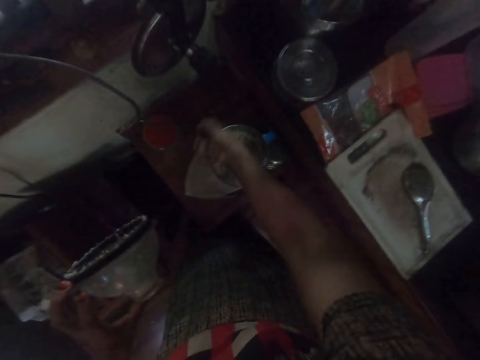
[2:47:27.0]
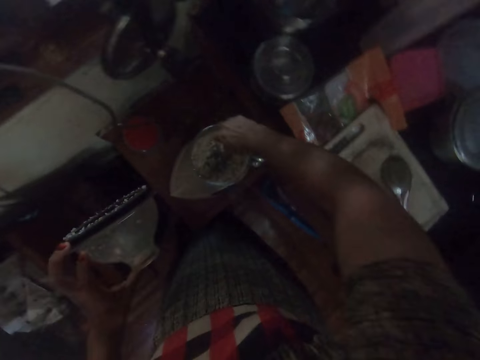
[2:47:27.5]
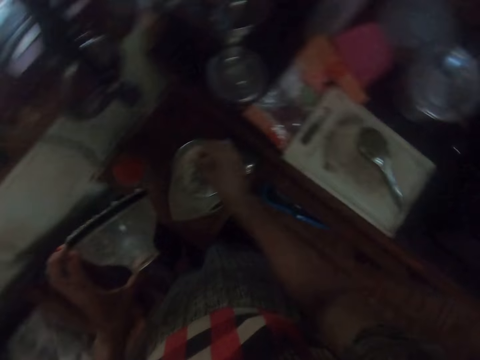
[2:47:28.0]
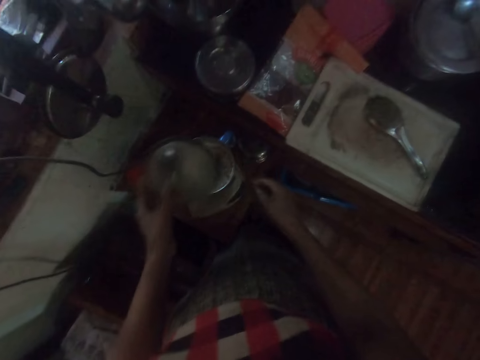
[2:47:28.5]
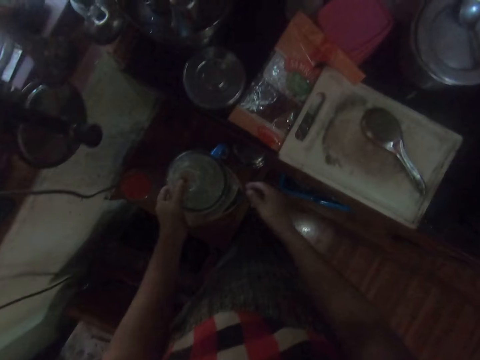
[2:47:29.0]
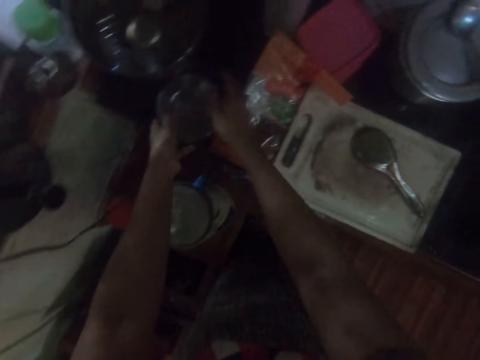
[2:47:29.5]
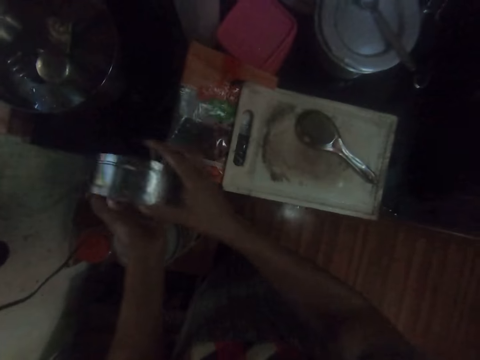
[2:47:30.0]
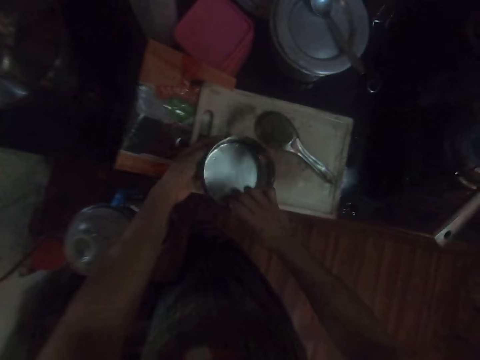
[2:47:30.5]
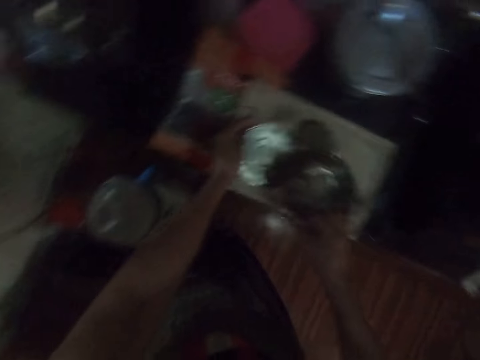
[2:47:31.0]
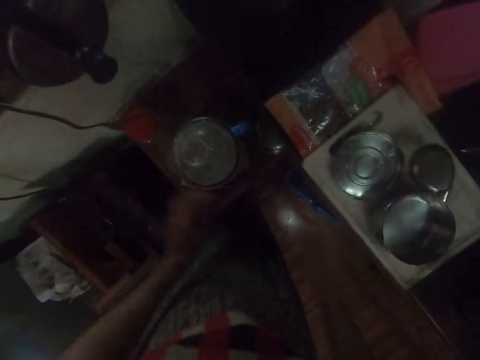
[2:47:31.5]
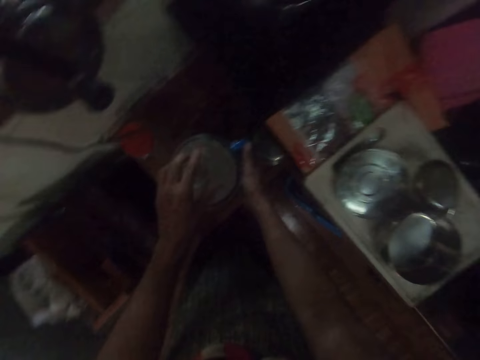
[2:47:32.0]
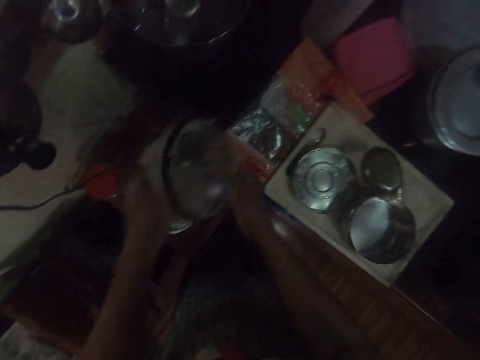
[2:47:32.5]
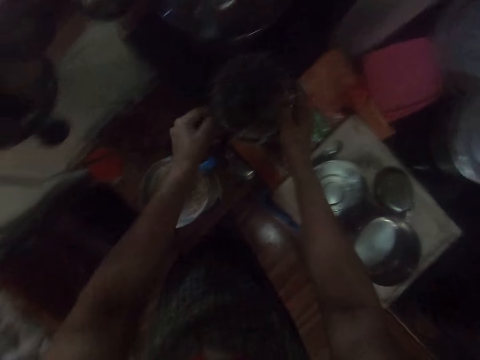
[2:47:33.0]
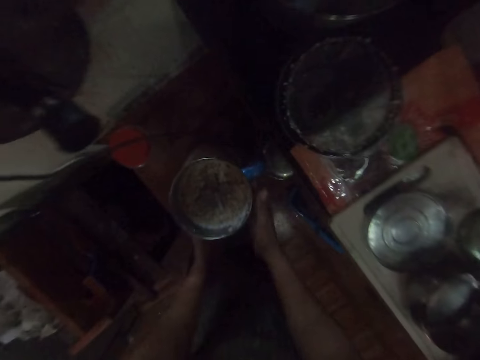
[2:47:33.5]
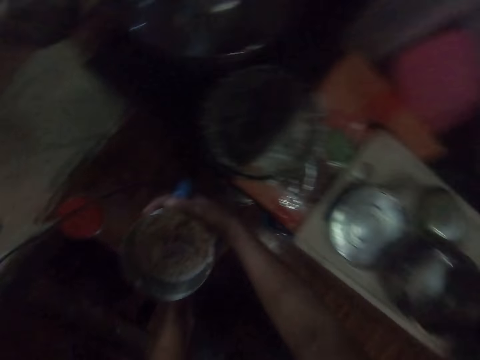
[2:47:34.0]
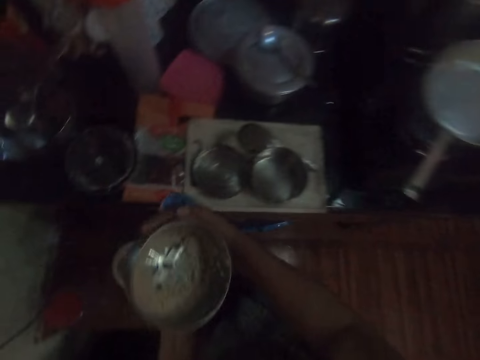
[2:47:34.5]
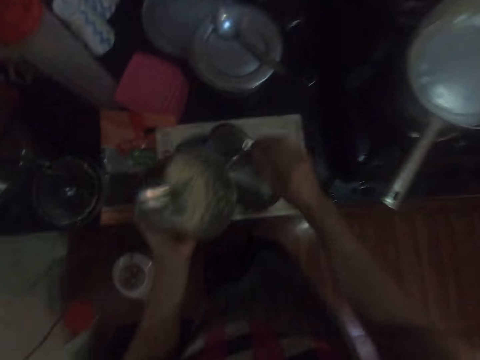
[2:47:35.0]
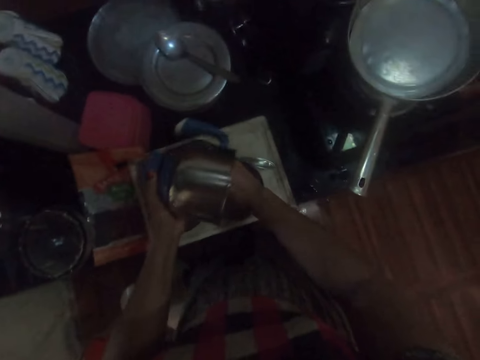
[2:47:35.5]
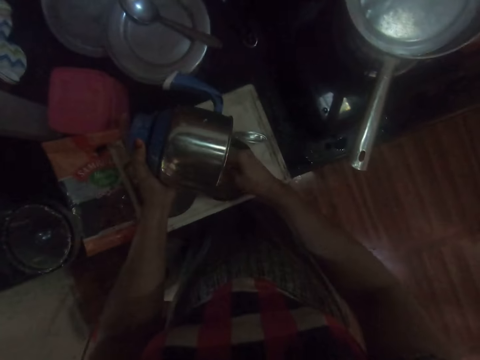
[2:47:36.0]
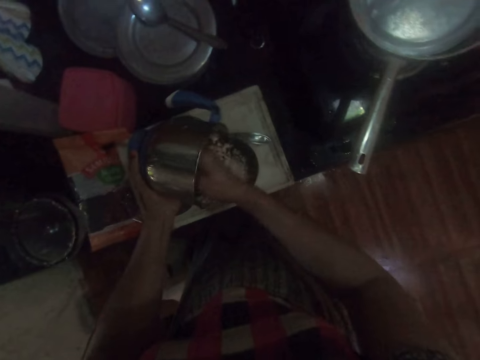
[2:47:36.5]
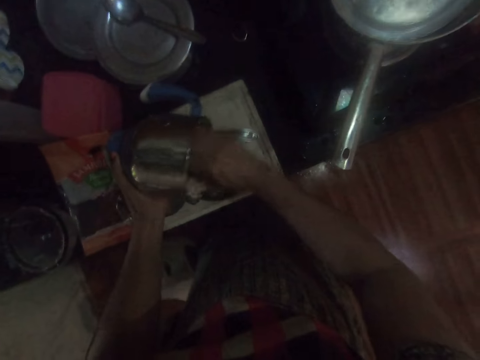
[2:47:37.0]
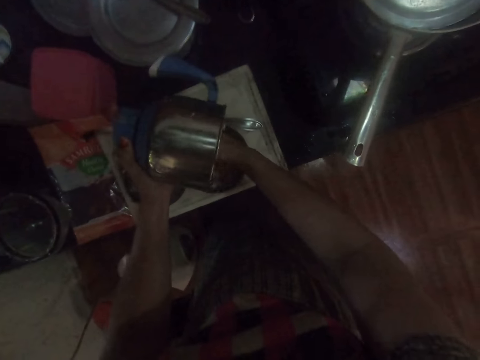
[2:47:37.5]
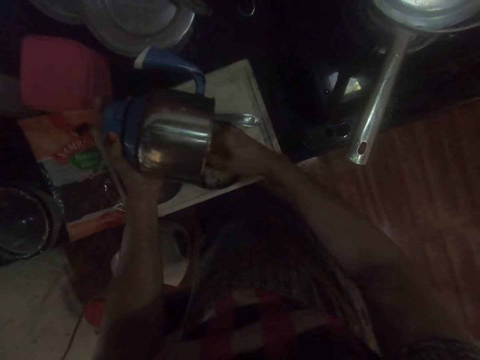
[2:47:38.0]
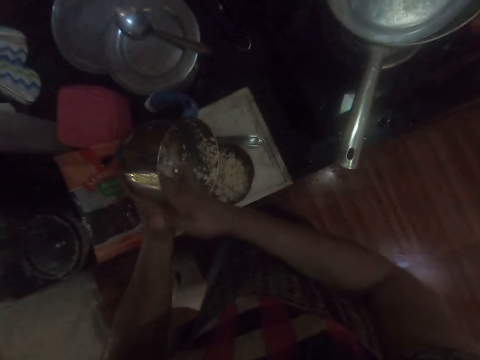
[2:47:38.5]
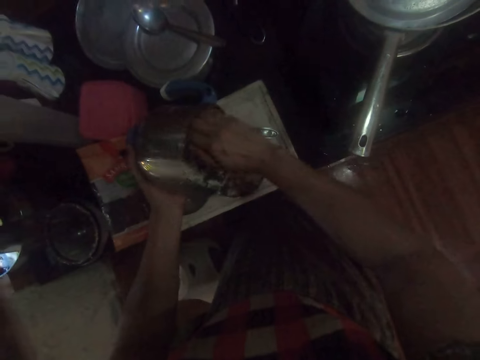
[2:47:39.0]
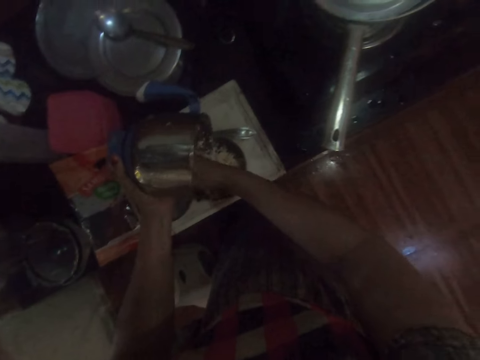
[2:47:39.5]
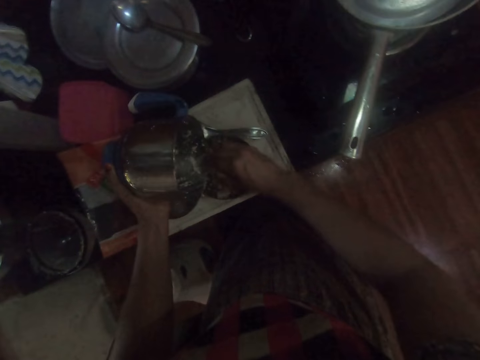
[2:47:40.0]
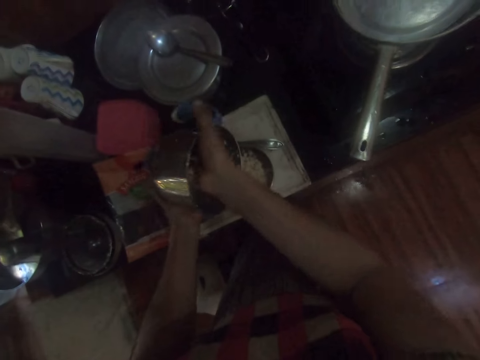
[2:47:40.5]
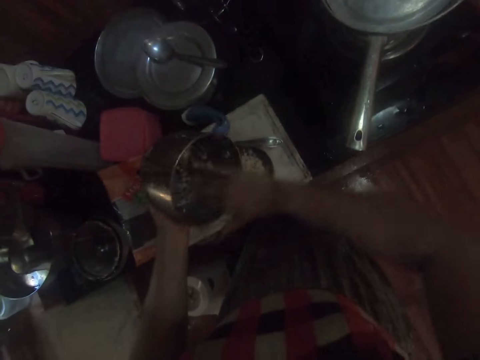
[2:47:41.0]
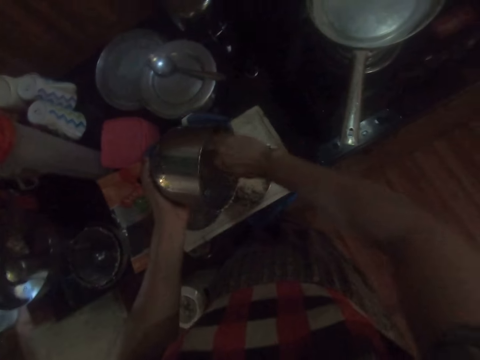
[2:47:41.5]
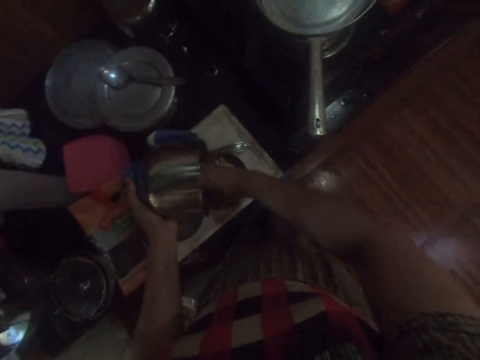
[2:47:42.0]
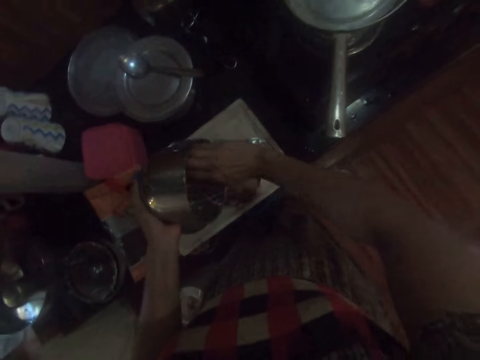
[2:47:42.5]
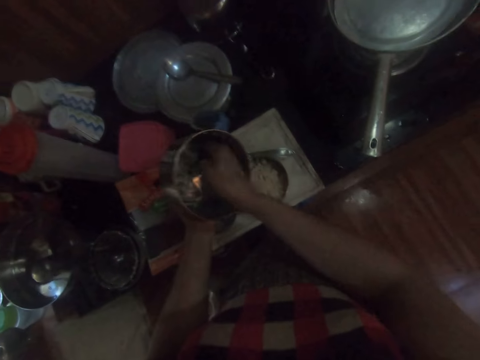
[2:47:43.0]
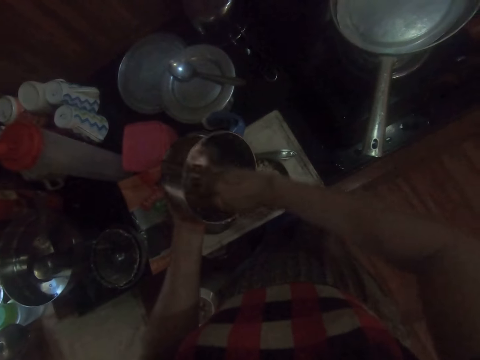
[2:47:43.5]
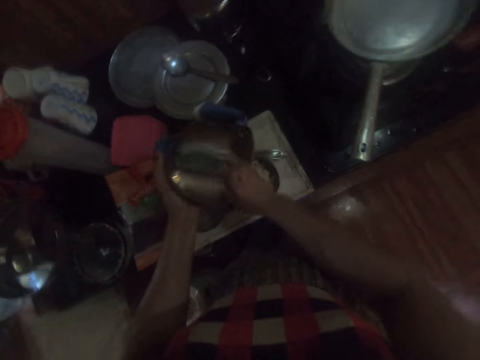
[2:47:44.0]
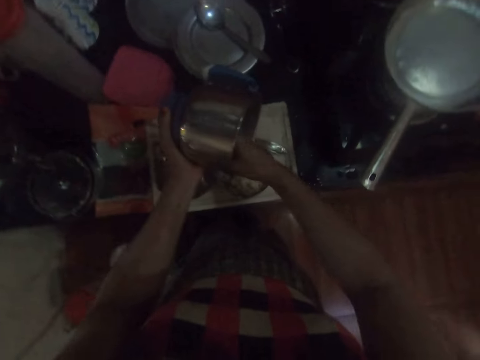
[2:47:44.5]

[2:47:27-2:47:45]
The camera wearer scrapes the processor bowl with her right hand. She wiggles her right hand into the processor bowl. She covers the processor bowl with the processor lid in her left hand. She picks up stainless plates from the cupboard with both hands. She separates the stainless plates with both hands. She drops the stainless plates on the cupboard in both hands. She holds the processor bowl handle on the stool with her right hand. She opens the processor lid with her left hand. She holds the processor lid with both hands. She drops the processor bowl on the cupboard with both hands. She carries the processor bowl from the processor base with both hands. She scrapes the recipe from the processor bowl into the stainless plate on the cupboard with her right hand.

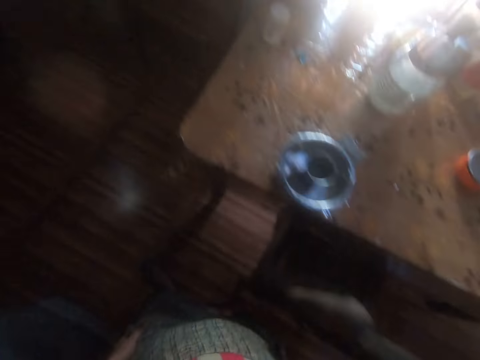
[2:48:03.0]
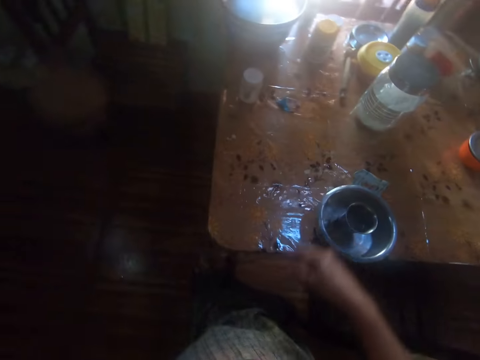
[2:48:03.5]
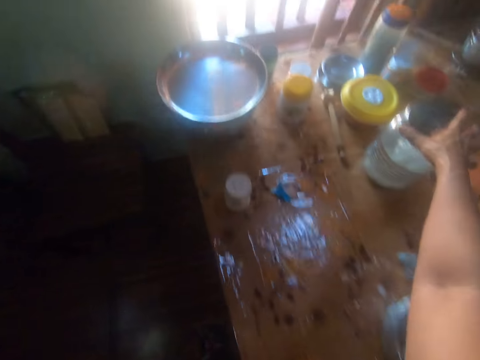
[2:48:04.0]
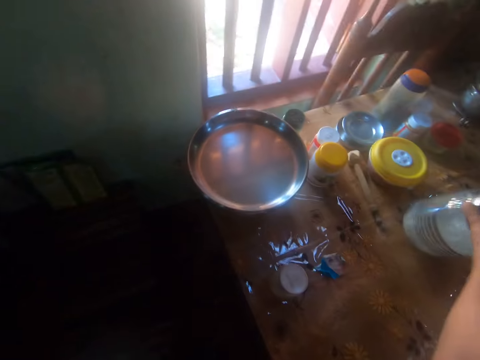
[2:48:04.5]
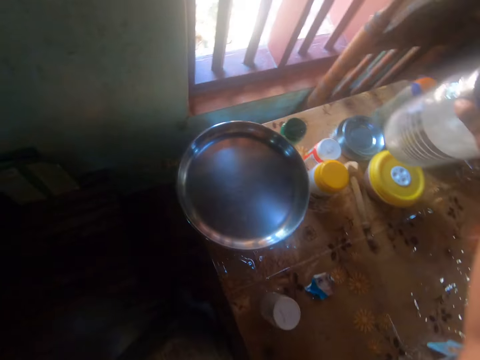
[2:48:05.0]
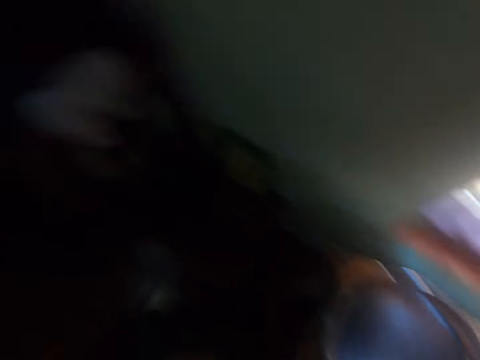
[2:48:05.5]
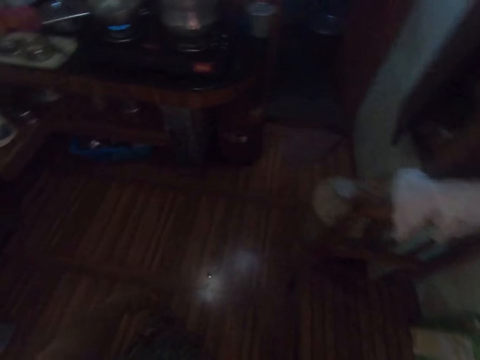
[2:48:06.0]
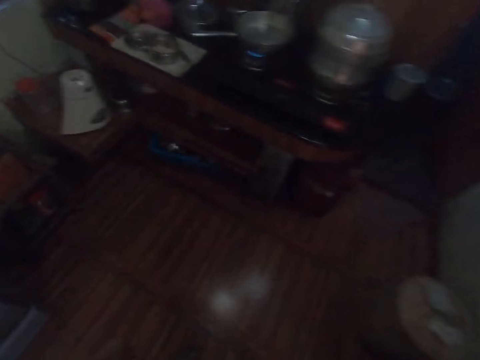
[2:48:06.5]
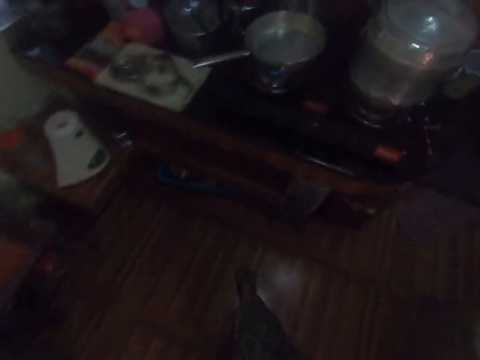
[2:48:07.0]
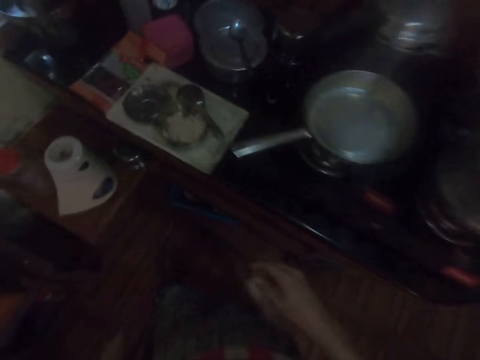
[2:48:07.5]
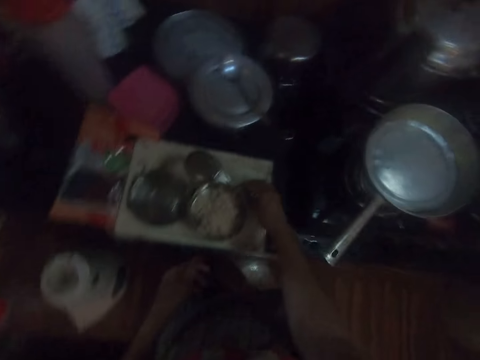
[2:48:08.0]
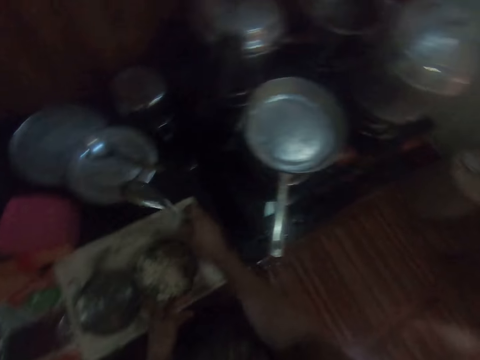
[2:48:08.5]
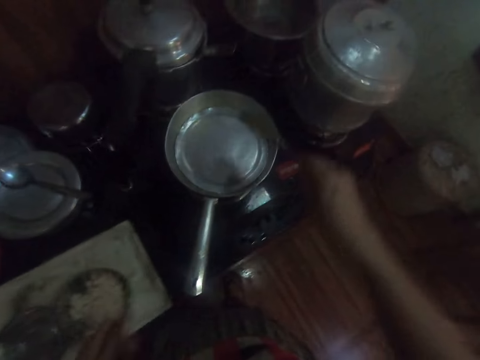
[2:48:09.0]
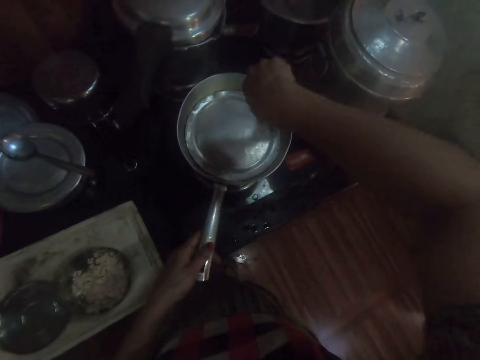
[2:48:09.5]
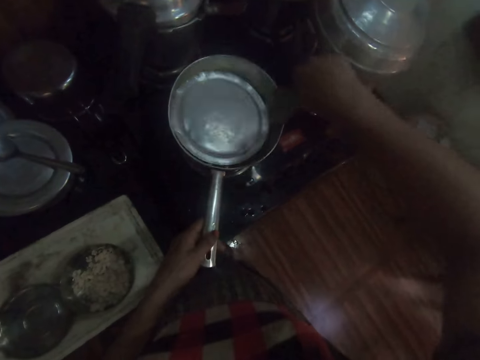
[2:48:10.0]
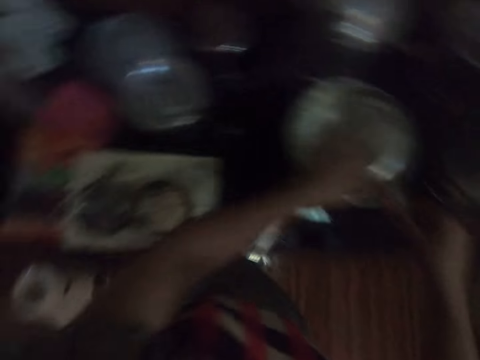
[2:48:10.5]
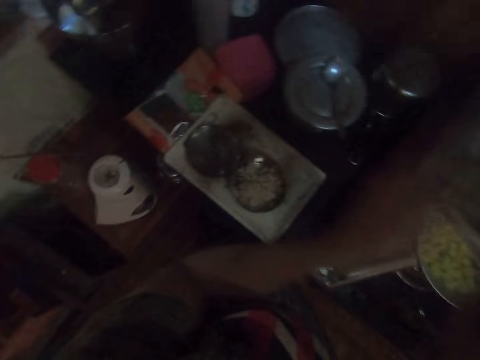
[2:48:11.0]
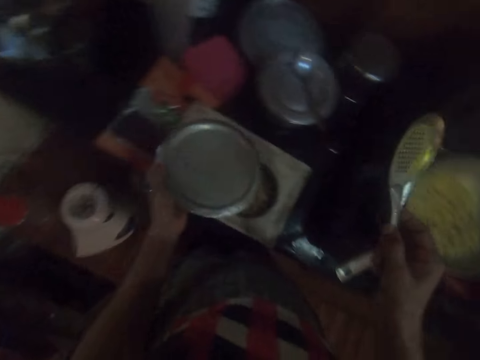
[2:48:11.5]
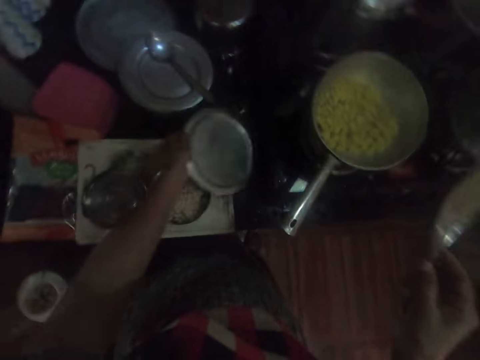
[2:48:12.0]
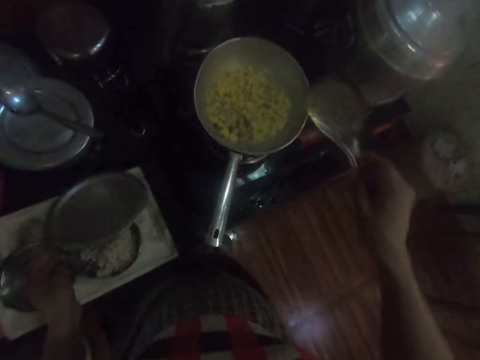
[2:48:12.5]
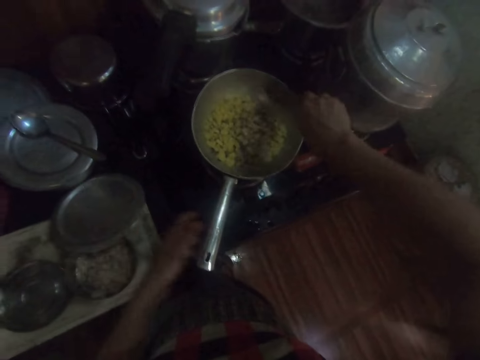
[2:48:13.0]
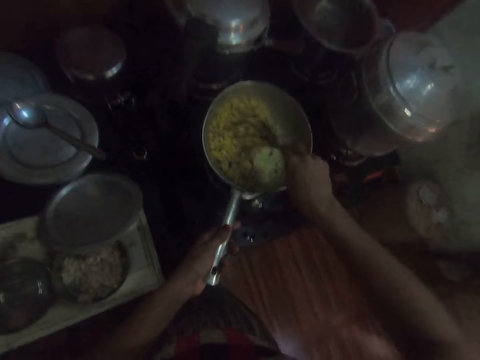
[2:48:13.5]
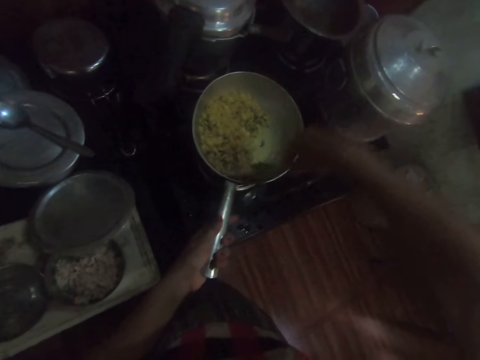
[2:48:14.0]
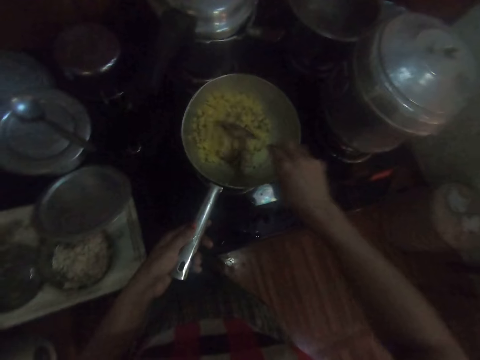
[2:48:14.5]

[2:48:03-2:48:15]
The camera wearer carries a container from the table with her right hand. She puts the container on the table. She touches a bowl on a tray with her left hand. She picks up a spoon from the tray with her right hand. She removes a lid from the fry pan with the spoon in her right hand. She holds the fry pan on a gas stove with her left hand. She holds the lid with her left hand. She drops the lid on the table with her left hand. She stirs the food in the fry pan with the spoon. She holds the fry pan with her left hand.
